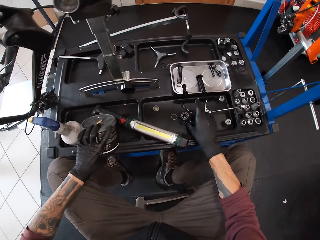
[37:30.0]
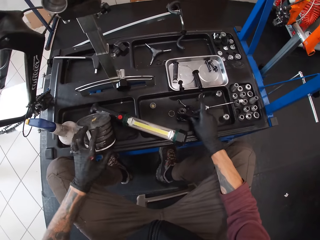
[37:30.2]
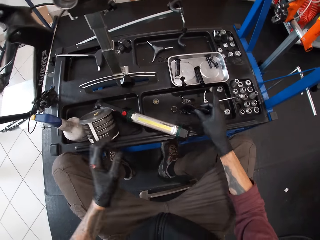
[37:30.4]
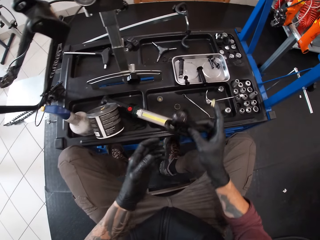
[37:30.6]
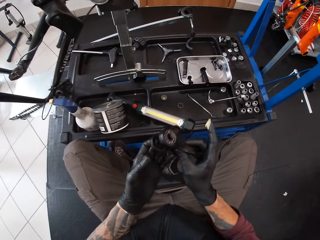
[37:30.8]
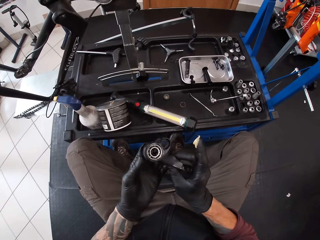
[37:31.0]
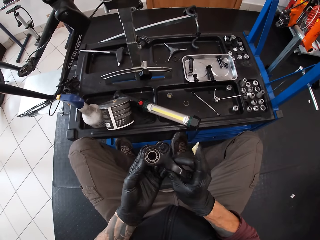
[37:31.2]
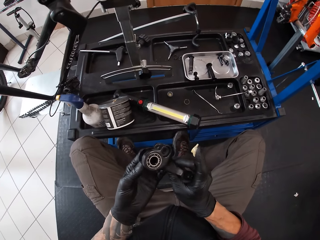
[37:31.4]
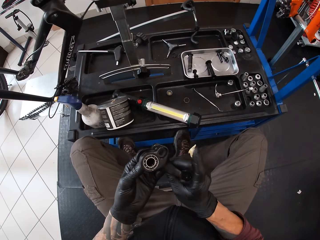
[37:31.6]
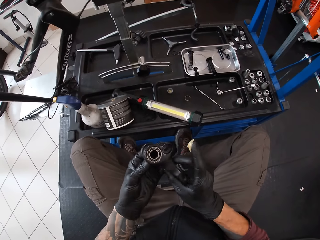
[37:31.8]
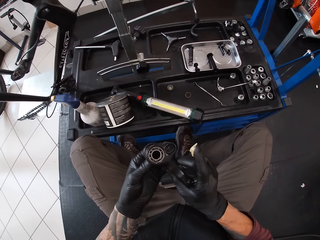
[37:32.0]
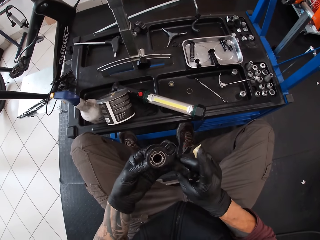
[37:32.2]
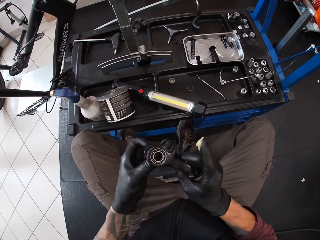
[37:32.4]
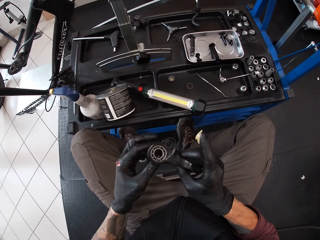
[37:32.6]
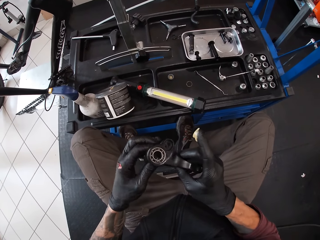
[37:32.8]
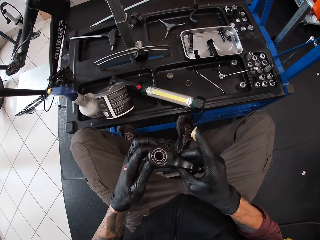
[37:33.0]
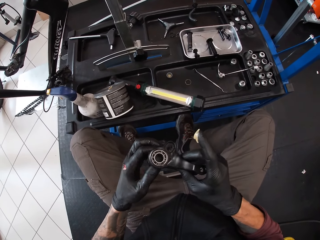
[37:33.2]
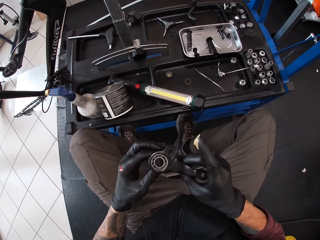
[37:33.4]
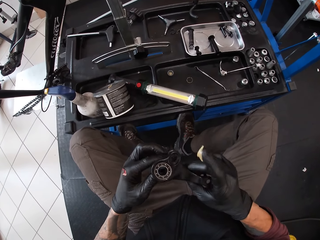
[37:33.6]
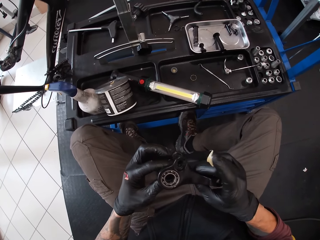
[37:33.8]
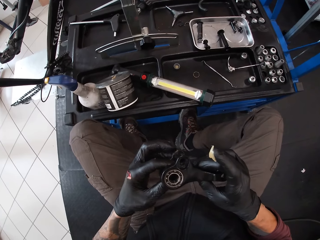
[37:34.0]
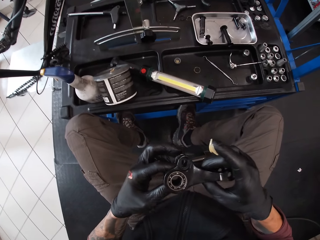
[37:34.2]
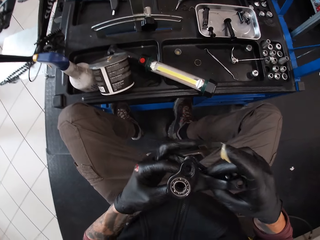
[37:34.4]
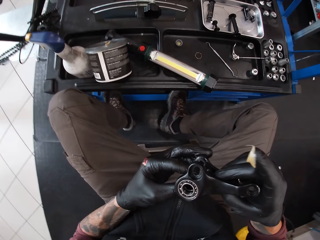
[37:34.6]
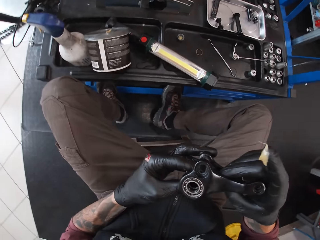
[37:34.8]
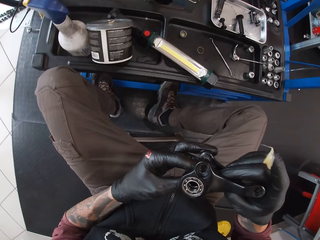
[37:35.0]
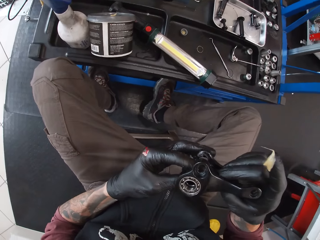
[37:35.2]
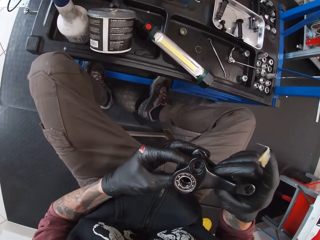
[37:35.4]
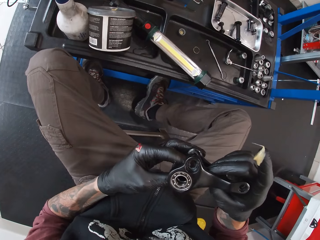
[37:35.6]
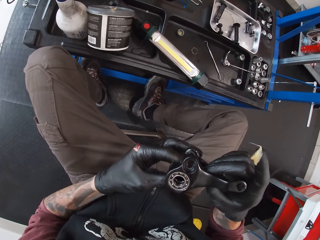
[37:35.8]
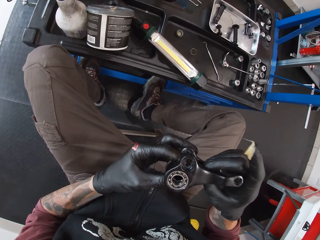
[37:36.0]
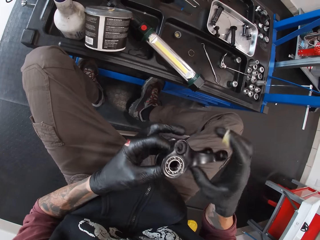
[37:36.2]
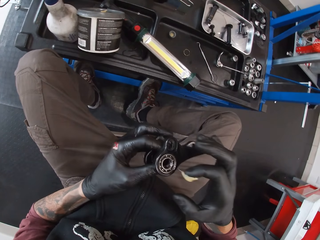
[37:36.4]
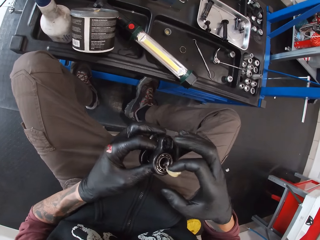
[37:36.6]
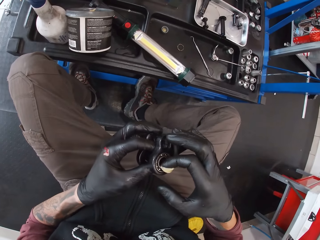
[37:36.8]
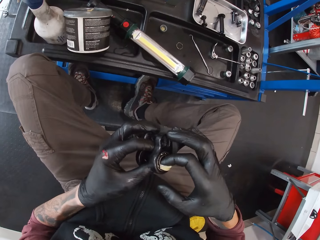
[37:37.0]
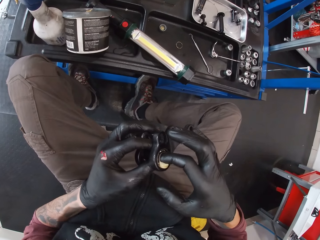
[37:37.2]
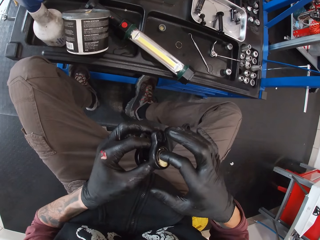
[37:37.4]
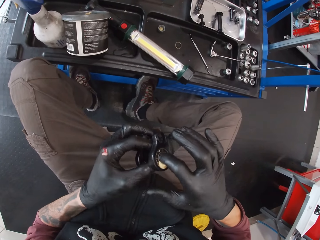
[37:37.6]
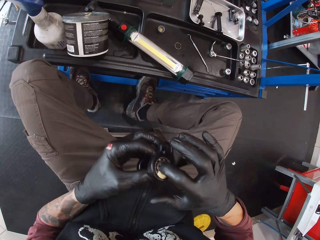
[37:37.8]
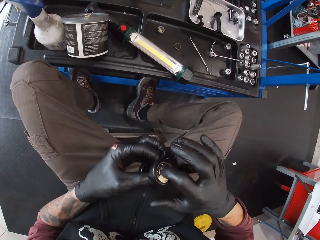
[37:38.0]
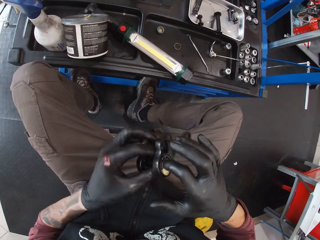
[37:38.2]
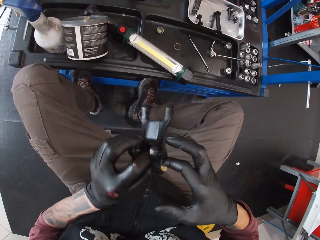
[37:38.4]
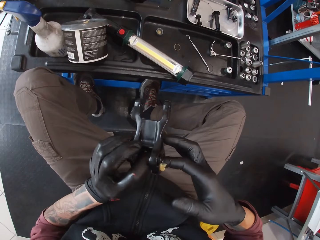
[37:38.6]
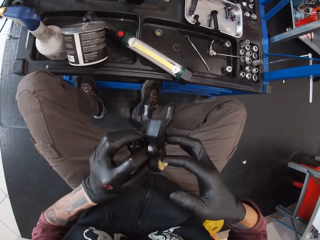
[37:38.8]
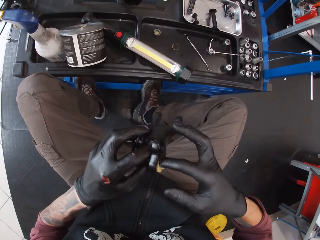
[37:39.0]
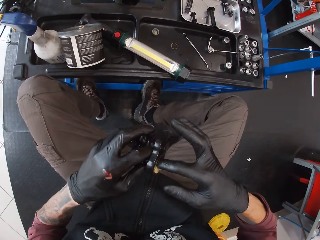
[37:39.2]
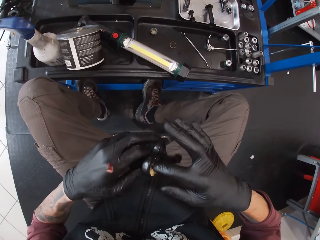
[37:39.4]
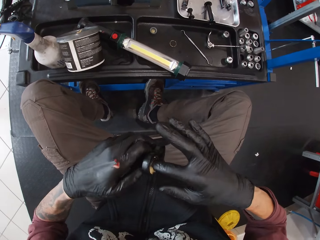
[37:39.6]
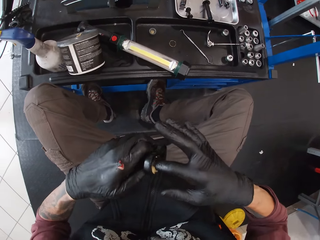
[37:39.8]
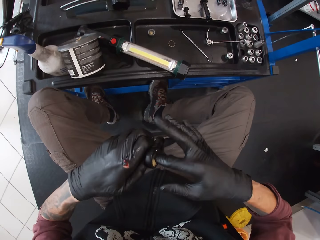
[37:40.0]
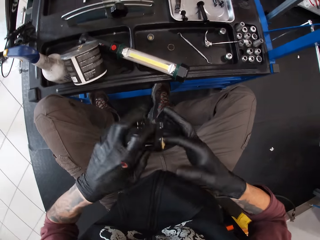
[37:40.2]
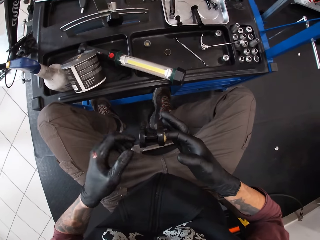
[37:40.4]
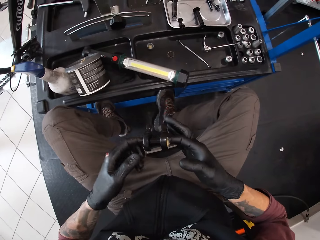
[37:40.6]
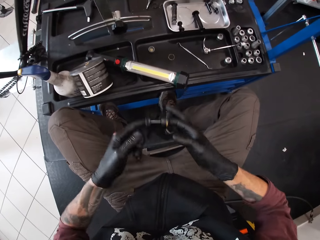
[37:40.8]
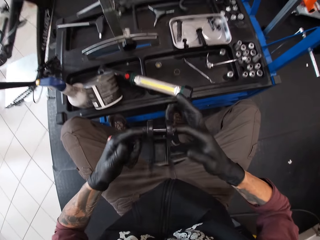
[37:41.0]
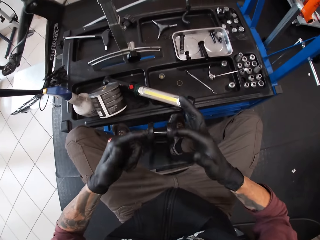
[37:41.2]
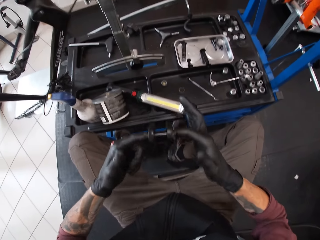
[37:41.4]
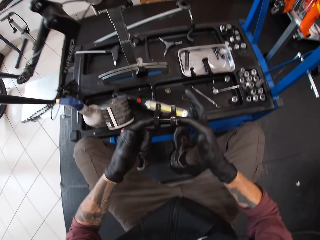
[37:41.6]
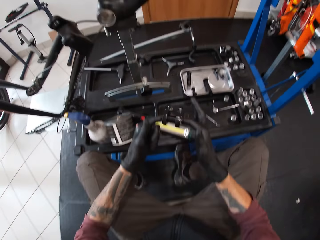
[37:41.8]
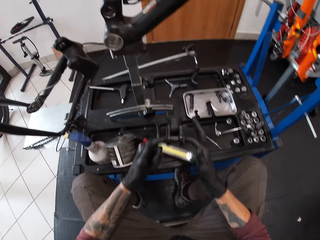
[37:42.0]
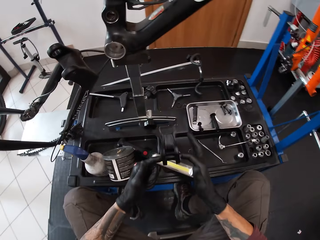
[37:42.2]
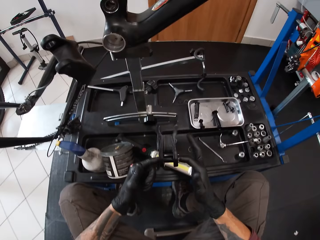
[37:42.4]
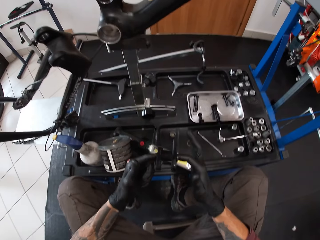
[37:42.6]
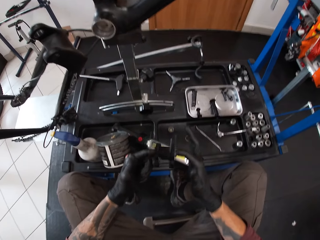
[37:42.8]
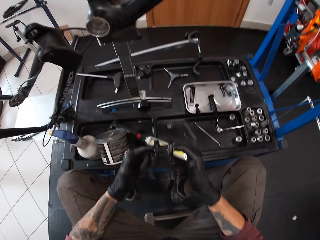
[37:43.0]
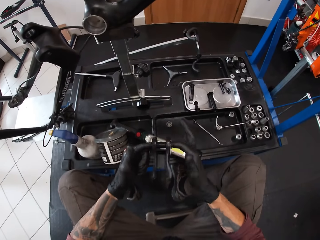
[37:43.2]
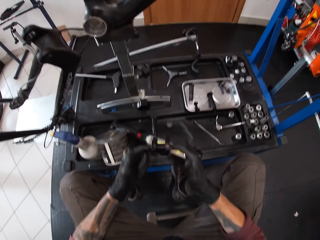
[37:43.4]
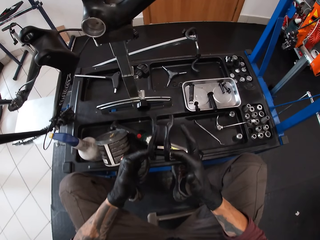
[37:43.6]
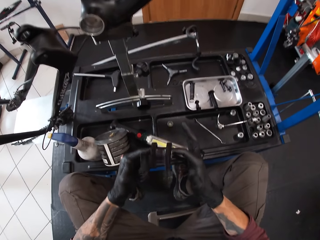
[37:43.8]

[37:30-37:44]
The camera wearer places the can on the table with his right hand. He picks up the bicycle pedal with his right hand. He holds the bicycle pedal with both hands. He does something. He applies grease to the bicycle pedal with his right hand. He spins the bicycle pedal with both hands.

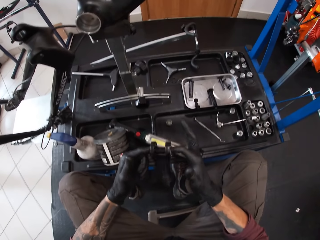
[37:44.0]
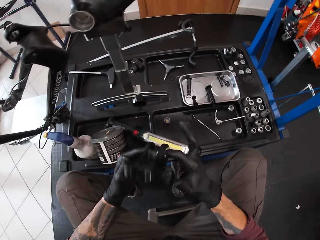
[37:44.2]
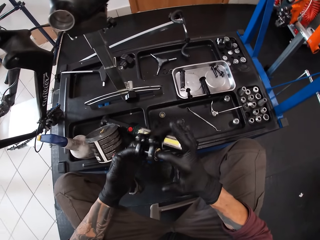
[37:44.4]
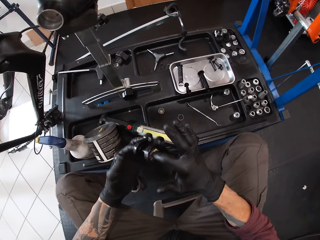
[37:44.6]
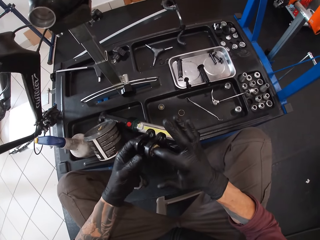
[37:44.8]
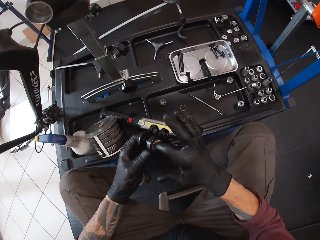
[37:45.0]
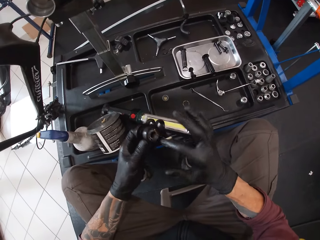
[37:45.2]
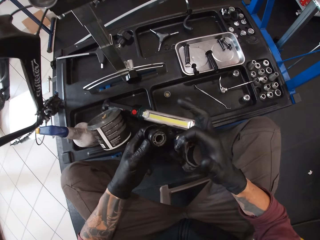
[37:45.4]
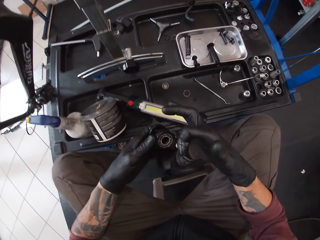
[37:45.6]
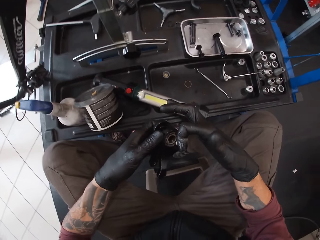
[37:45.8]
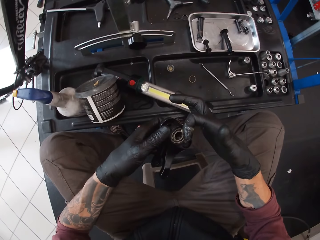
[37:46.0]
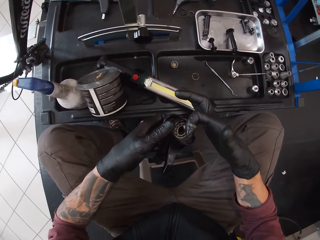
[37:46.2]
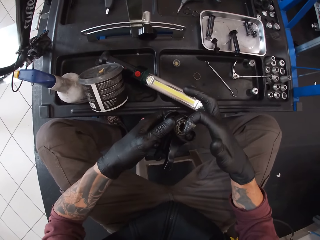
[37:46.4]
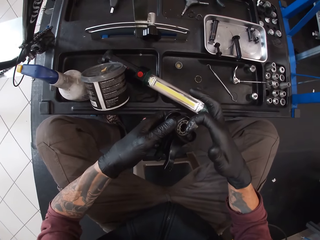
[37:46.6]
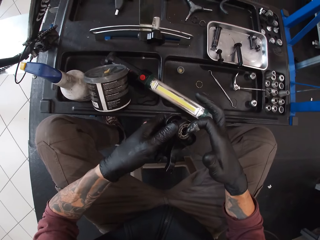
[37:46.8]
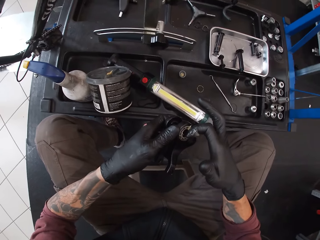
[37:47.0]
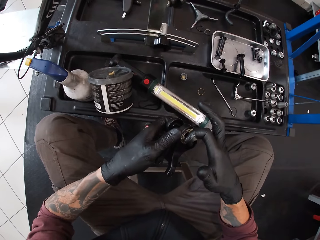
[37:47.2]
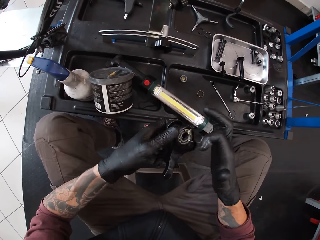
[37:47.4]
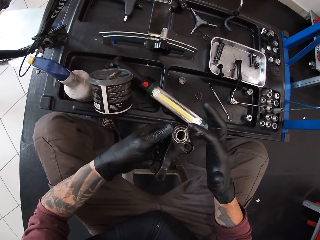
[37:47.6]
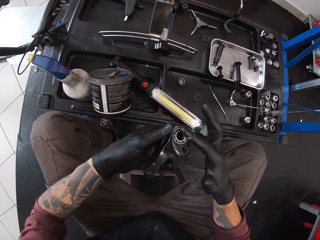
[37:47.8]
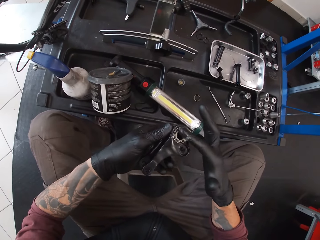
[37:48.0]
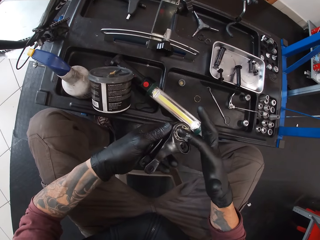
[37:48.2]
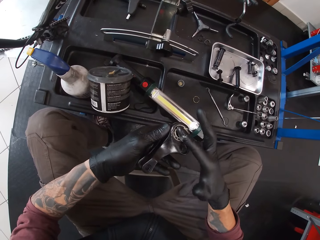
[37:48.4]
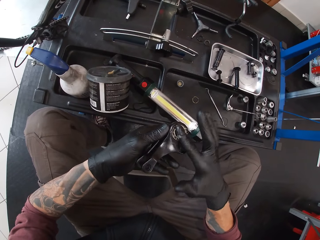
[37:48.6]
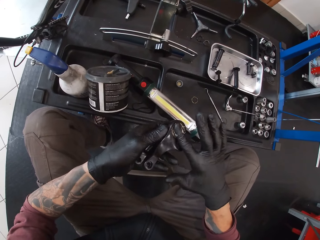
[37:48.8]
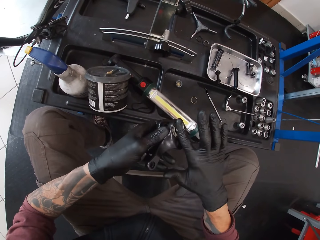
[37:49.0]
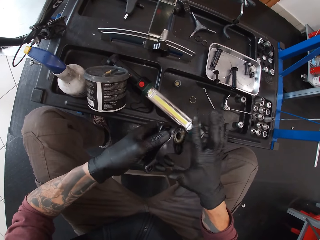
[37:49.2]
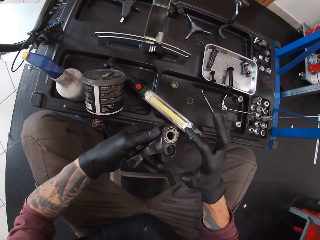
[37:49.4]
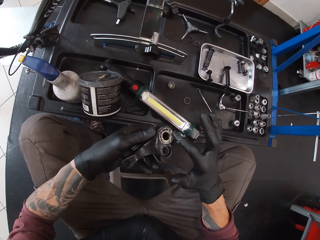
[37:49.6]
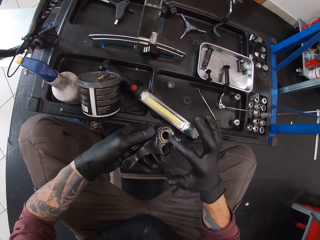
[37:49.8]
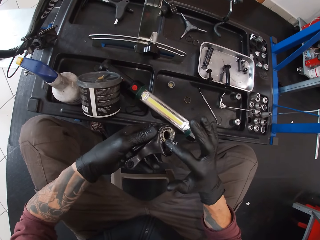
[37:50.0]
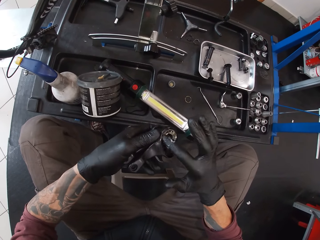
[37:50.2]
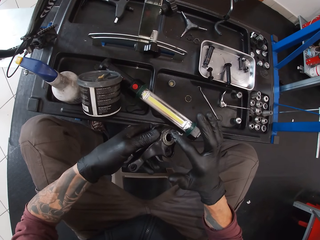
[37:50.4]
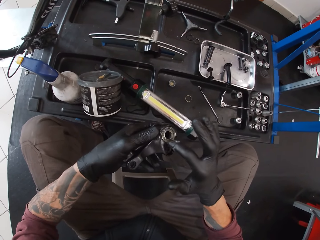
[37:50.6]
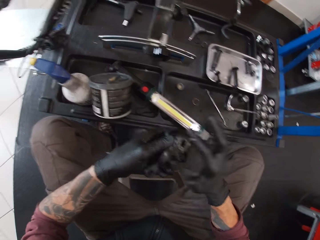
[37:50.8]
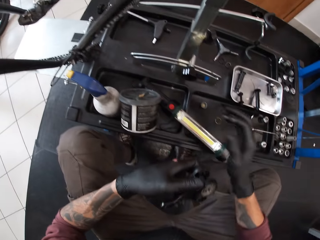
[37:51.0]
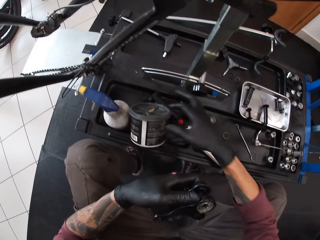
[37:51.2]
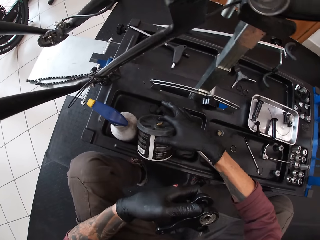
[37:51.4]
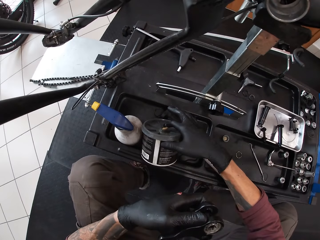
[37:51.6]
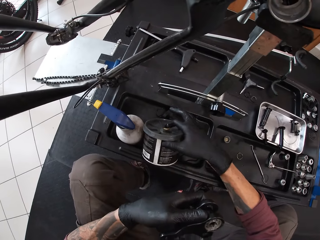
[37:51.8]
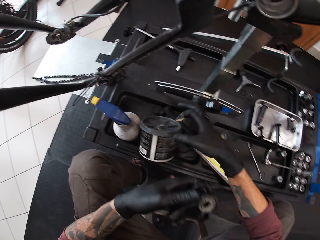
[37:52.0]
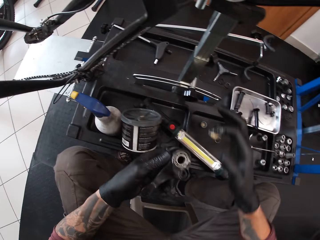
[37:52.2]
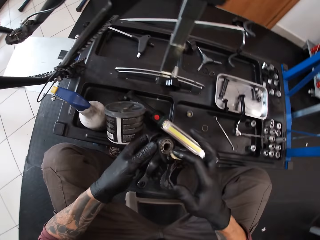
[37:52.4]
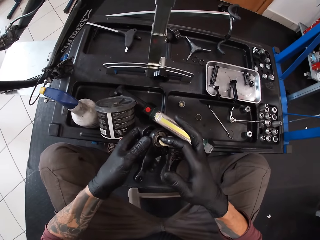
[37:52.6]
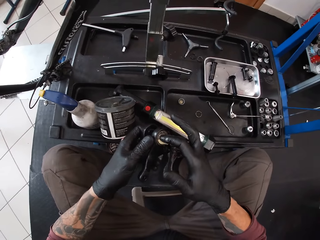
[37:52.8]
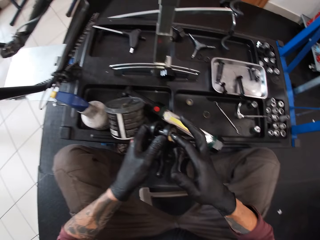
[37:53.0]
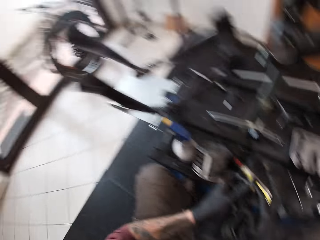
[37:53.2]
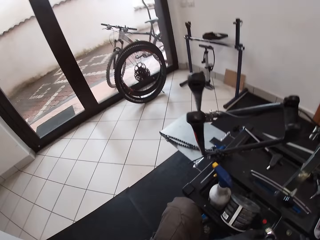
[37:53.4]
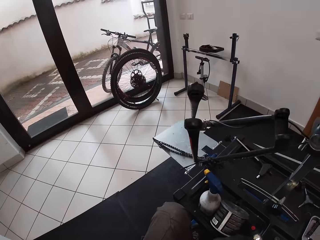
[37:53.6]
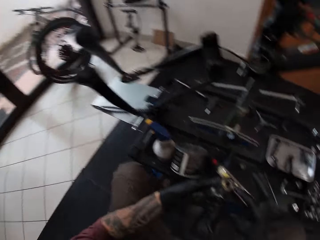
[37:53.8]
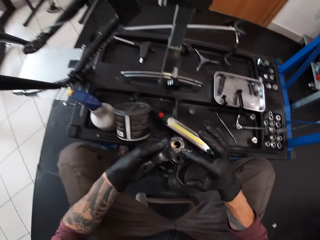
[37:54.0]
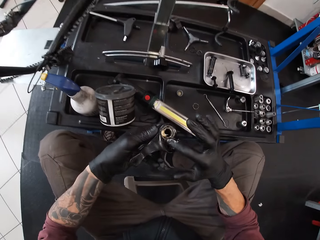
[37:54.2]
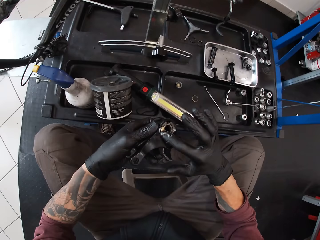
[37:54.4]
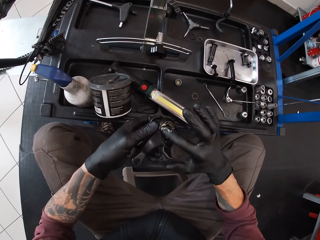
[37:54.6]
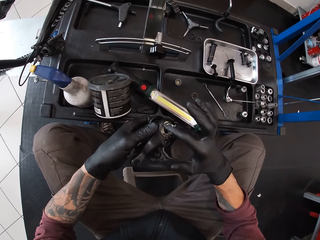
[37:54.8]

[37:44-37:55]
The camera wearer applies grease to the bicycle pedal with his right hand. He scoops grease from the can on the table with his right hand. He applies grease to the bicycle pedal with his right hand. He looks around.
